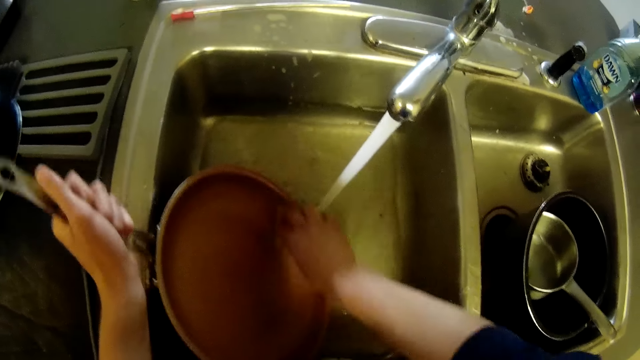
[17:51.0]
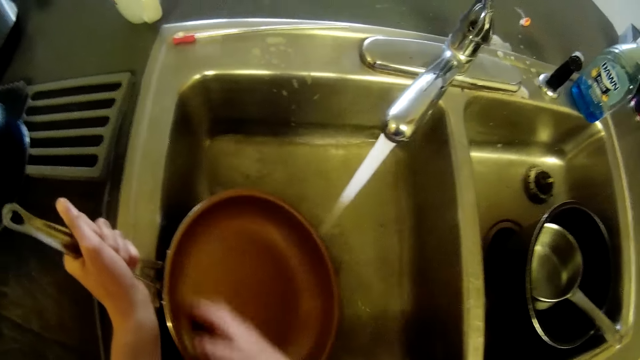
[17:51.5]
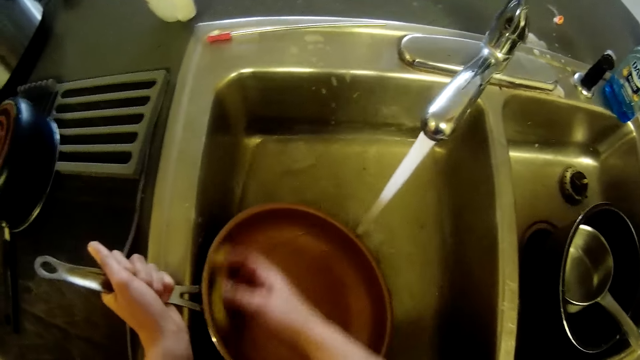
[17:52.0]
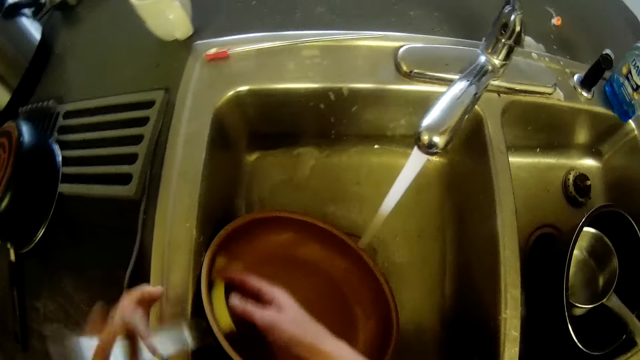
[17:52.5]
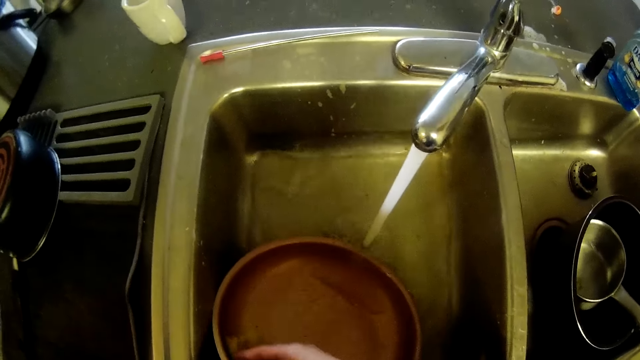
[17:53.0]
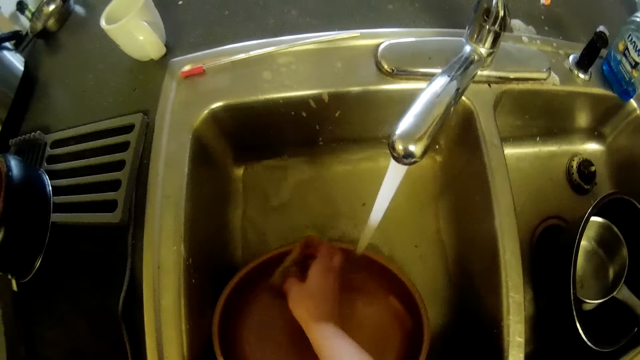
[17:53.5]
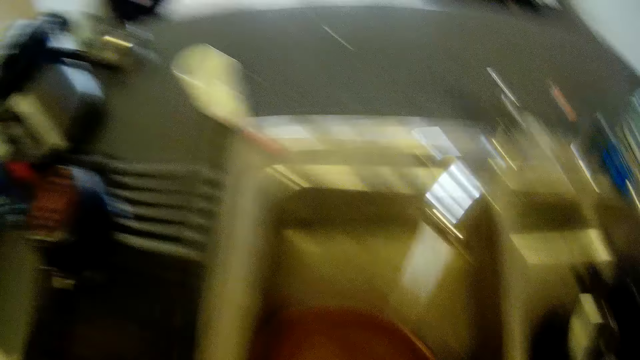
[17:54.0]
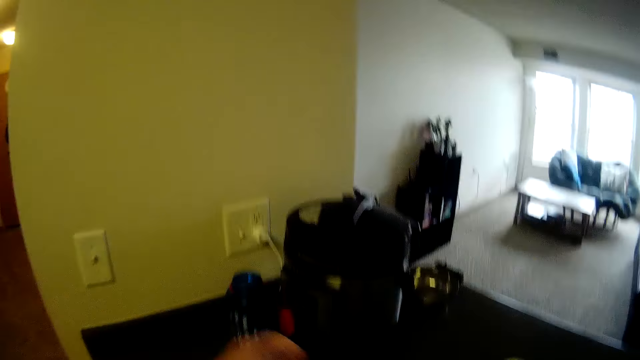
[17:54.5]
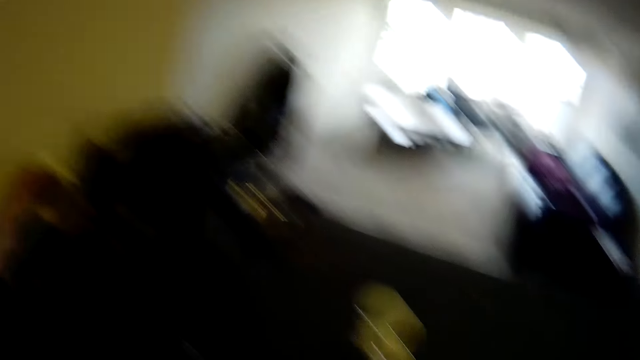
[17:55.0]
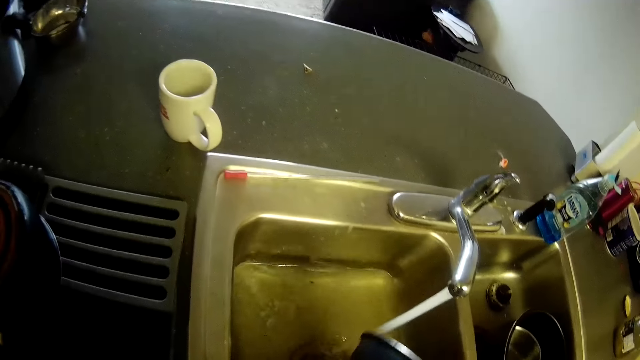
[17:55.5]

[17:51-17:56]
The camera wearer looks away from the sink. She presses a button on the socket with her hand. She turns off a switch. She stares at the sink.

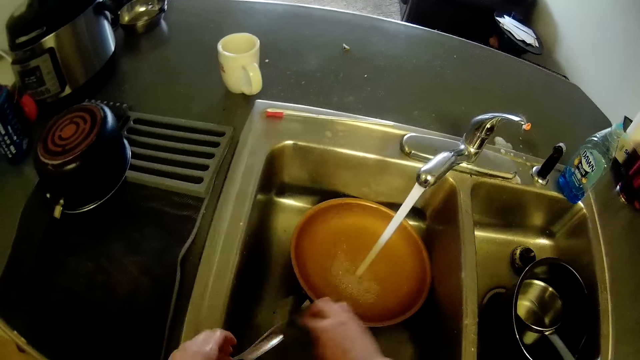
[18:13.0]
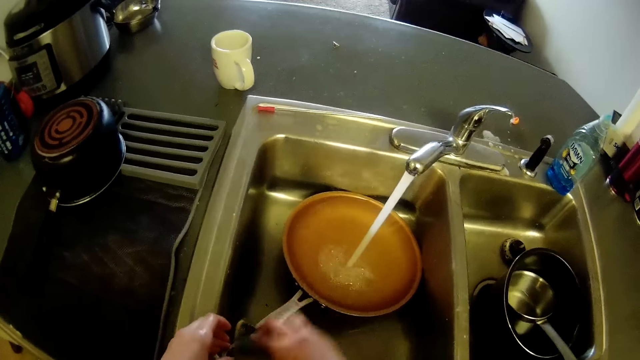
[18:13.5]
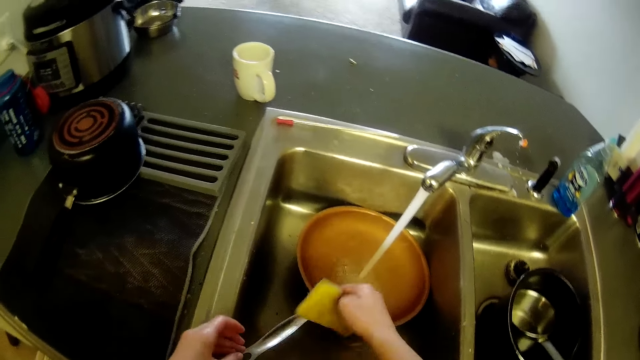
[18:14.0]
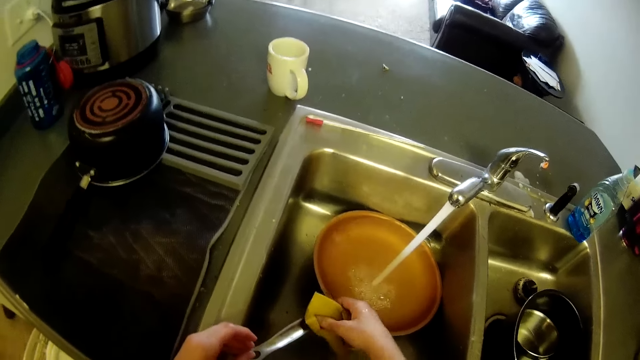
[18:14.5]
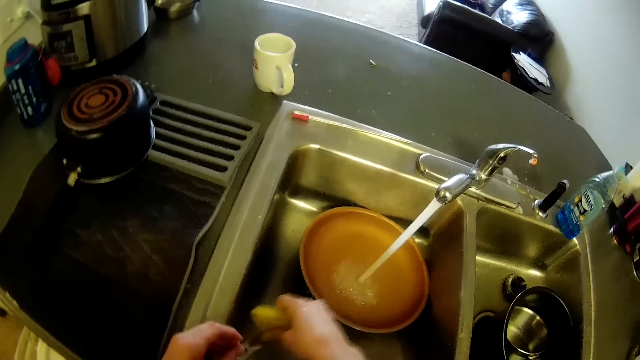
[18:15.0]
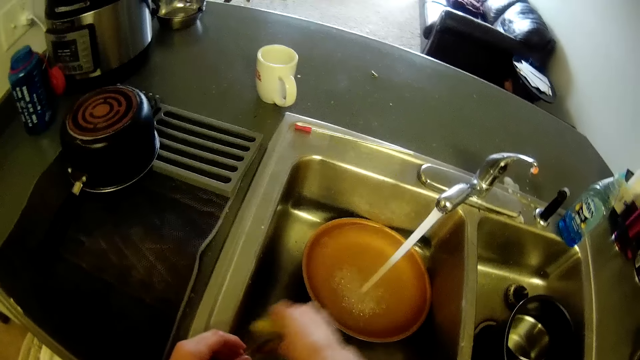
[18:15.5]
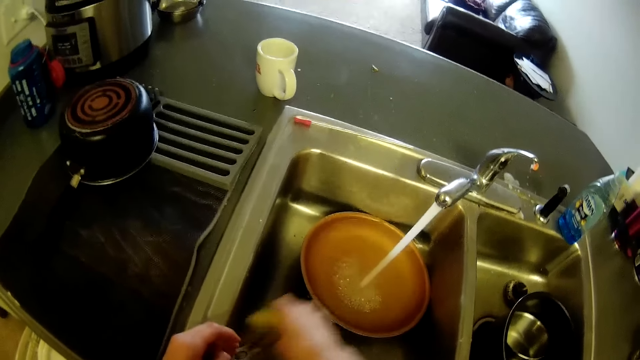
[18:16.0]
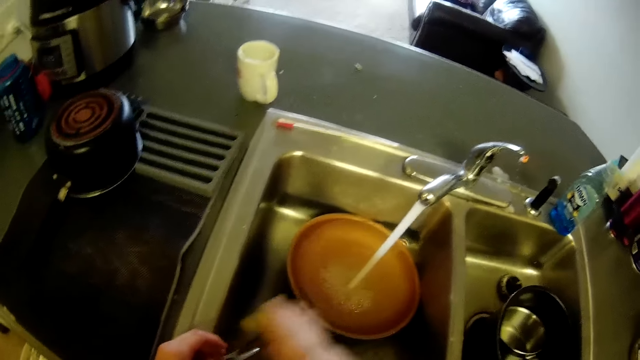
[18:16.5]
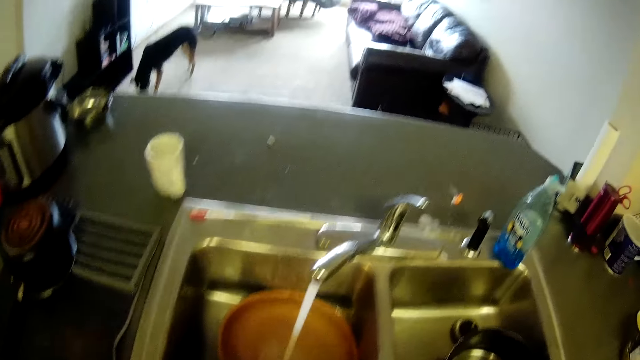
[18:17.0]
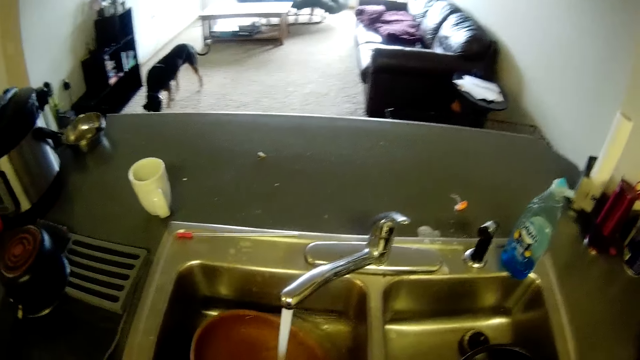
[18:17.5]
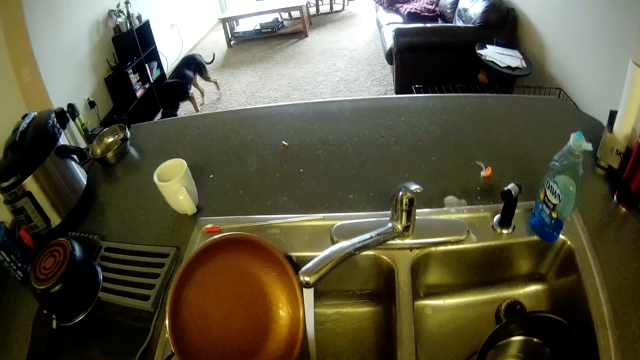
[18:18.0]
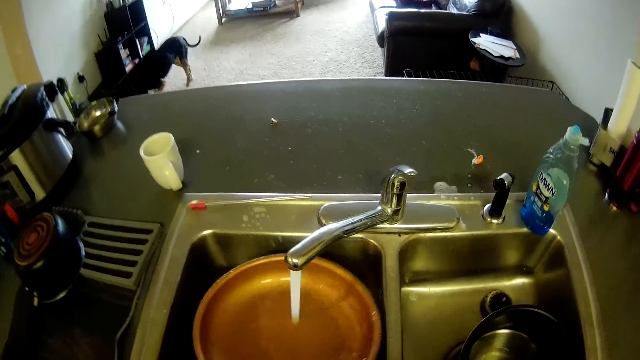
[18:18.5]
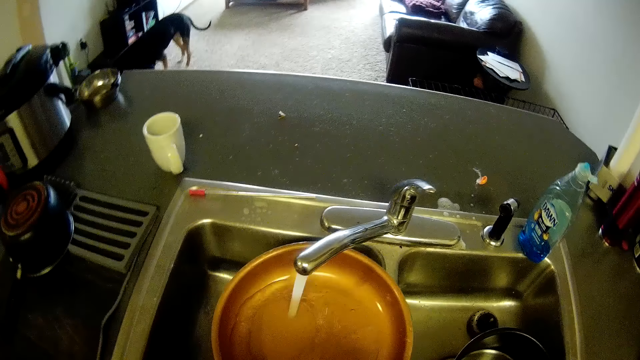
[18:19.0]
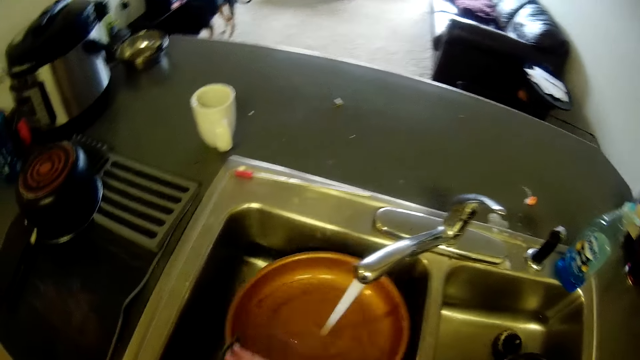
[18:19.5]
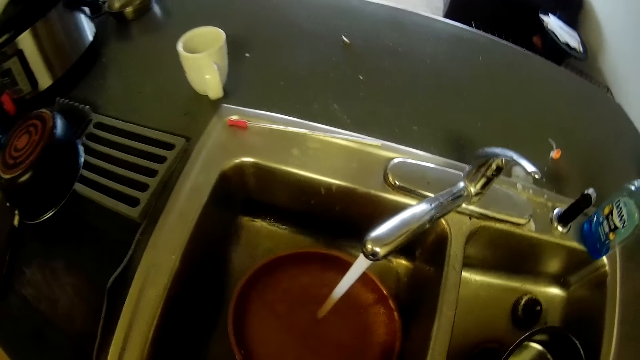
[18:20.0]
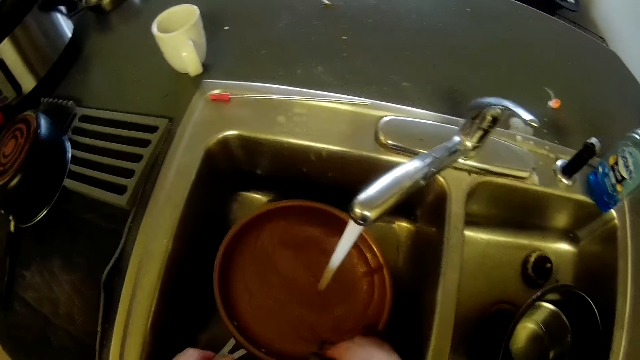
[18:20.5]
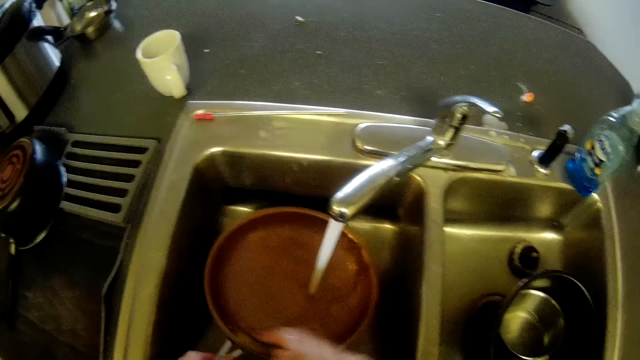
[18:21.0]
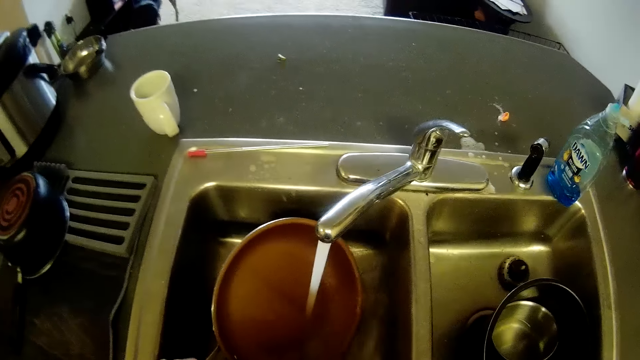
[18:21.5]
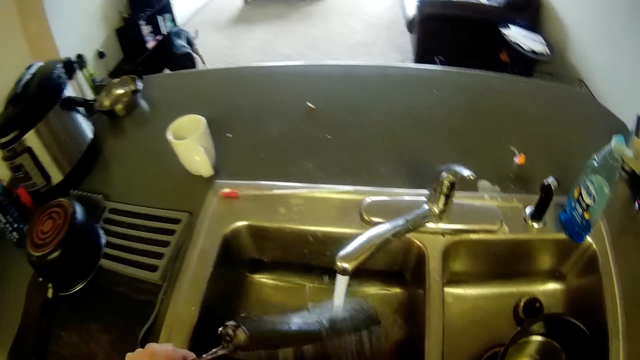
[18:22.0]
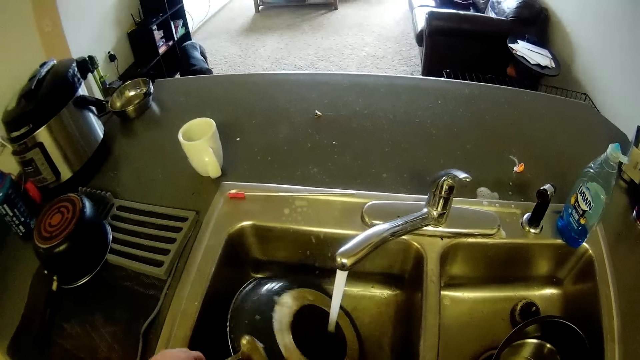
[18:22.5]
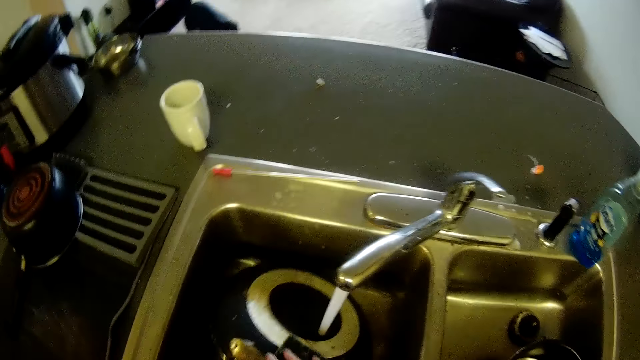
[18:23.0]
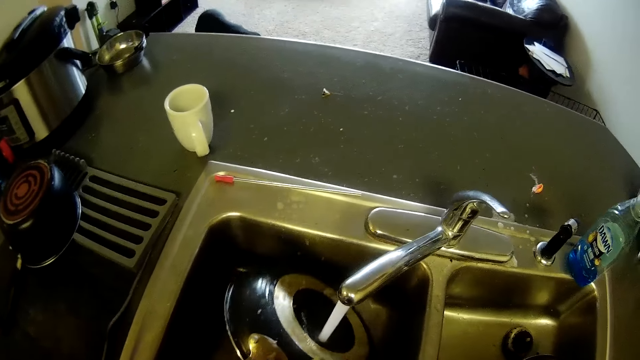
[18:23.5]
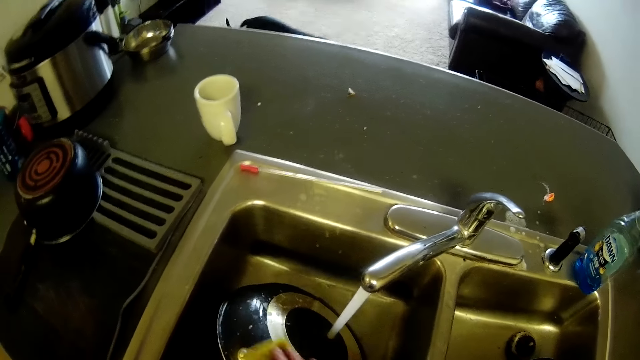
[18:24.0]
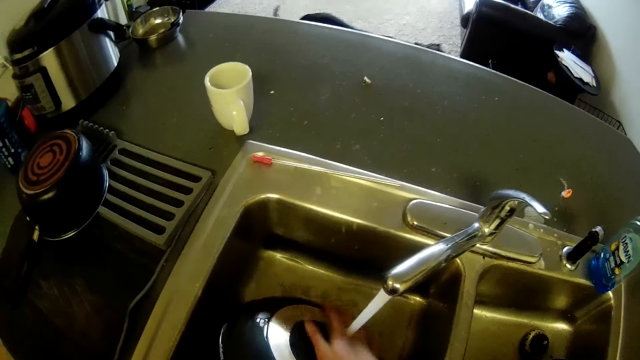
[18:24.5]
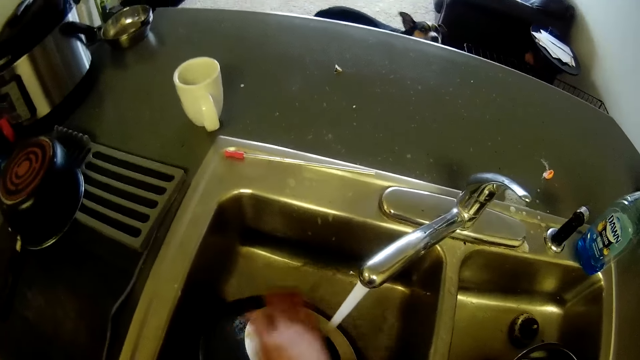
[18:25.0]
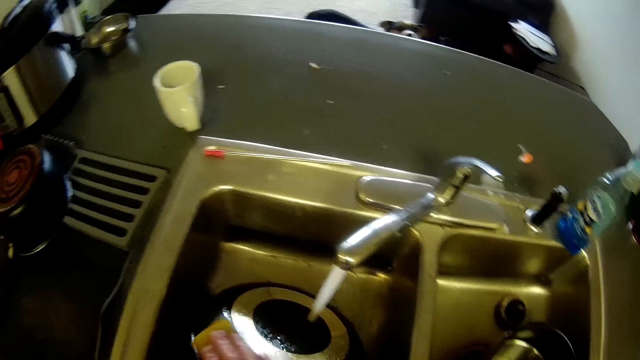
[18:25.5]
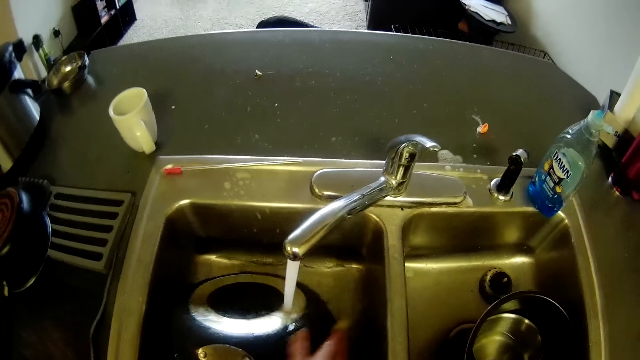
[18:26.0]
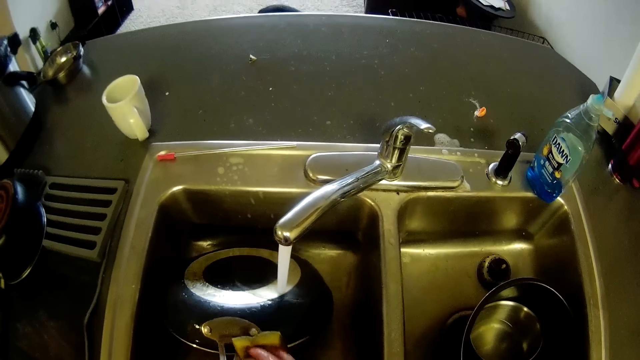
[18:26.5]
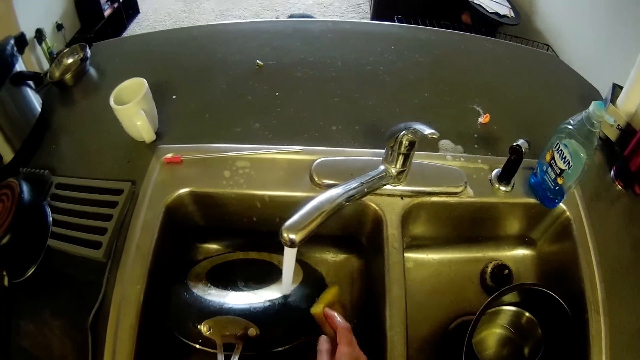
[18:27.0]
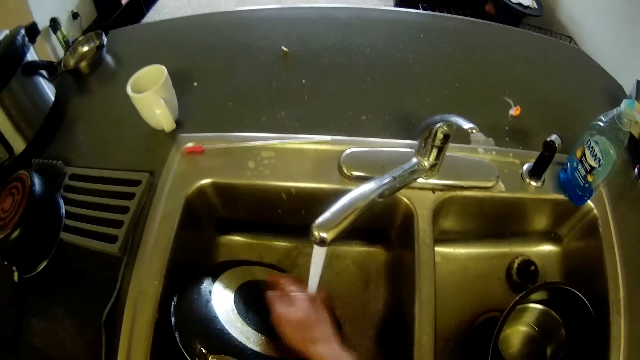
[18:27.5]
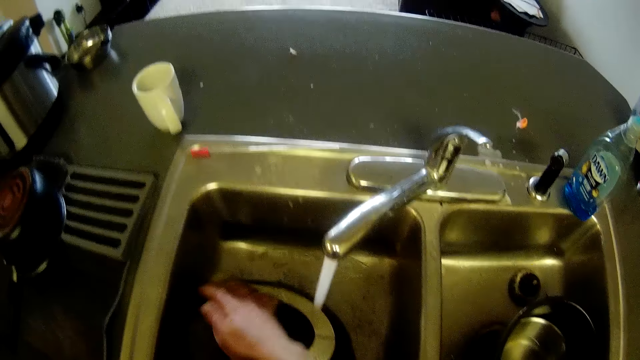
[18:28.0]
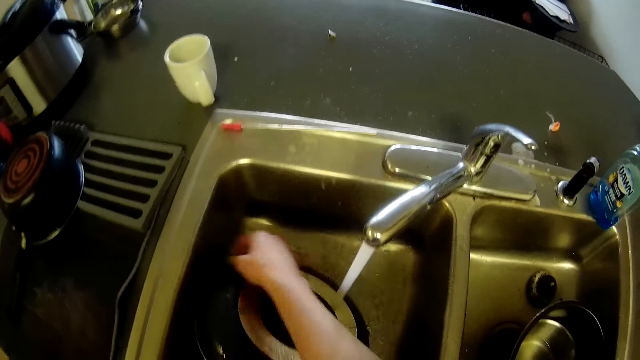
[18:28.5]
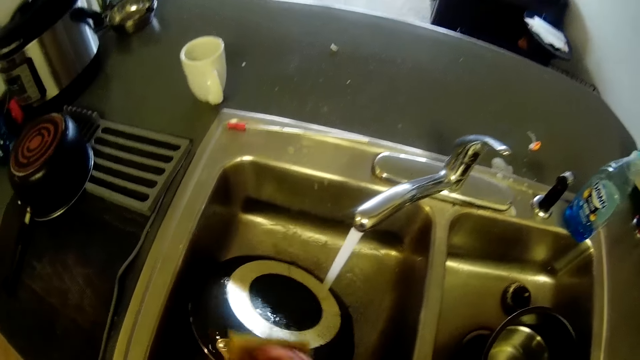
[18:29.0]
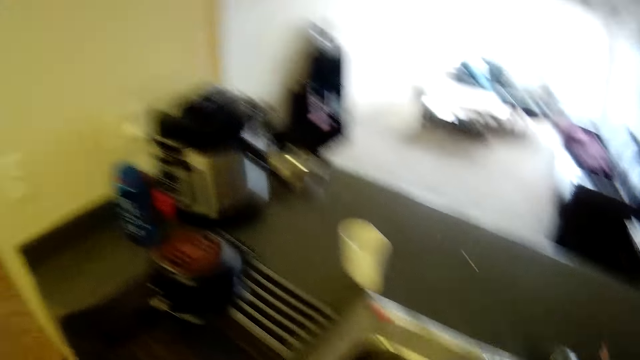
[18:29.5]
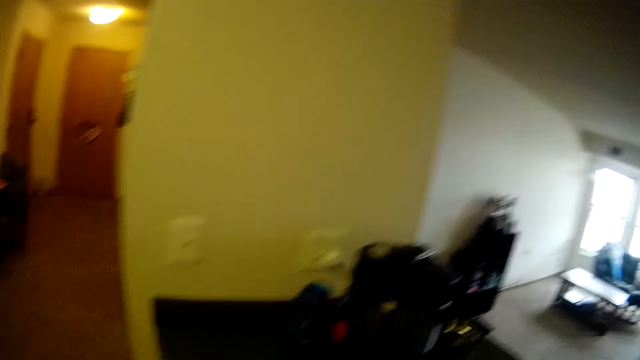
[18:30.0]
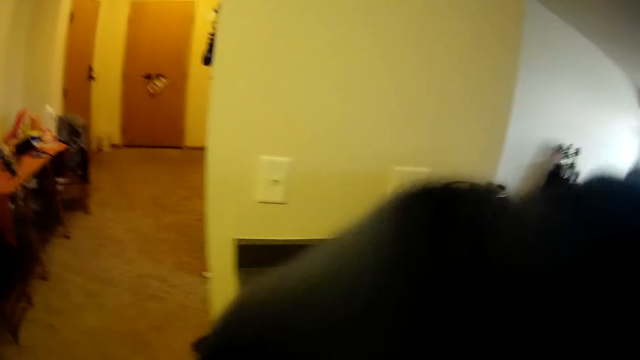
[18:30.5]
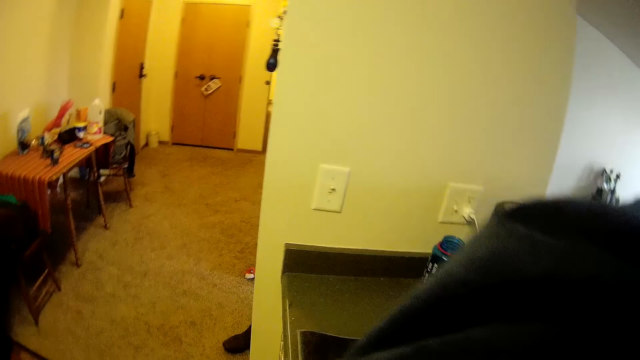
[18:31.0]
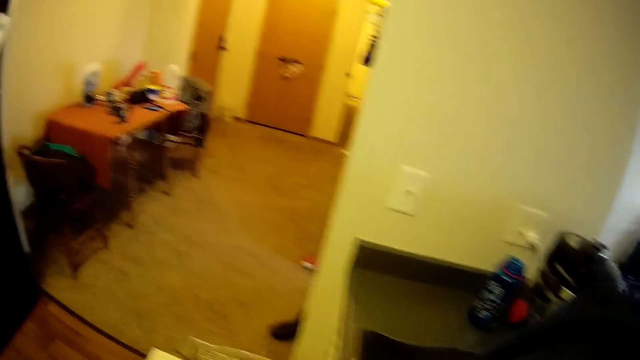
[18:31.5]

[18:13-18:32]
The camera wearer washes the pan's handle with the sponge. They stare at the pan, pour water from the pan in the sink. They rinse the cooking pan. They fetch water with the pan. They wash the pan with water and the sponge. They look away from the sink.
